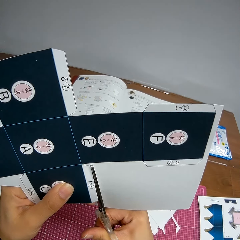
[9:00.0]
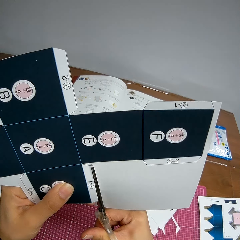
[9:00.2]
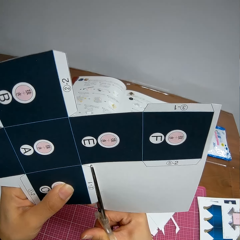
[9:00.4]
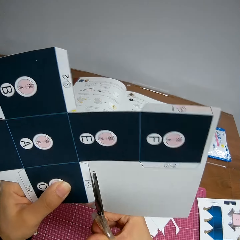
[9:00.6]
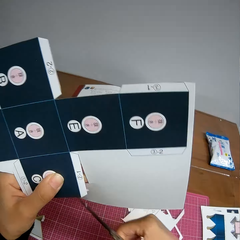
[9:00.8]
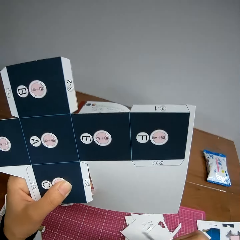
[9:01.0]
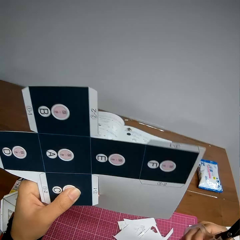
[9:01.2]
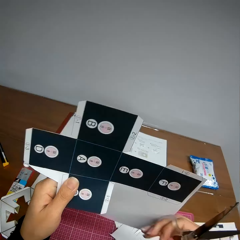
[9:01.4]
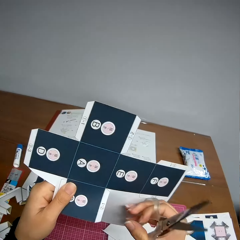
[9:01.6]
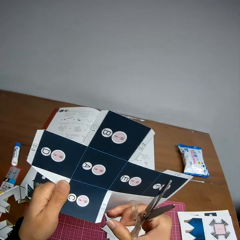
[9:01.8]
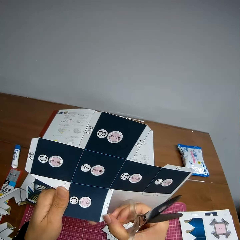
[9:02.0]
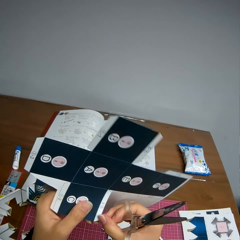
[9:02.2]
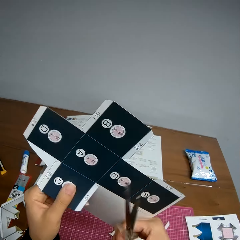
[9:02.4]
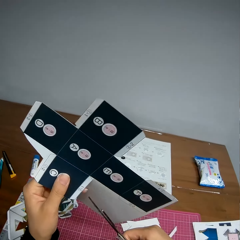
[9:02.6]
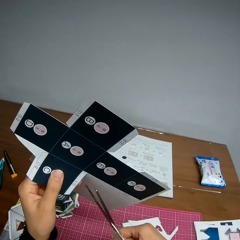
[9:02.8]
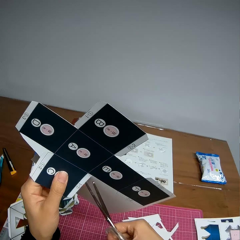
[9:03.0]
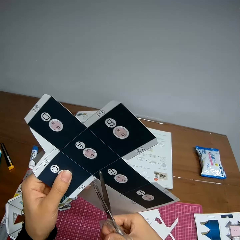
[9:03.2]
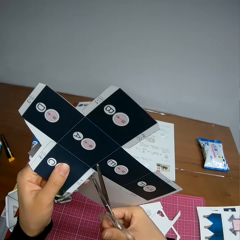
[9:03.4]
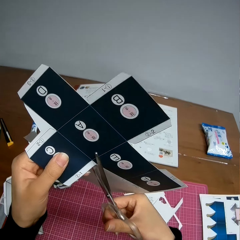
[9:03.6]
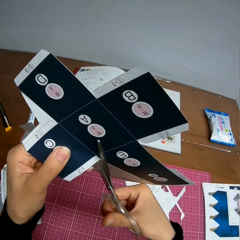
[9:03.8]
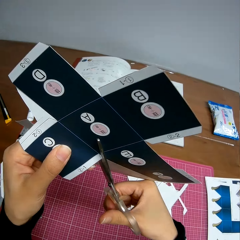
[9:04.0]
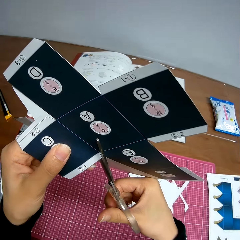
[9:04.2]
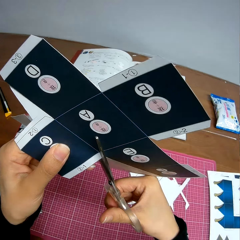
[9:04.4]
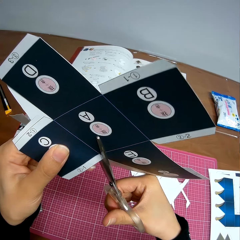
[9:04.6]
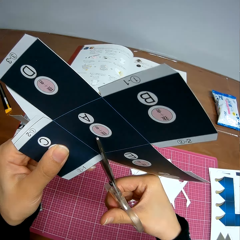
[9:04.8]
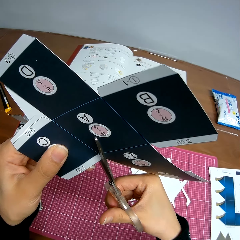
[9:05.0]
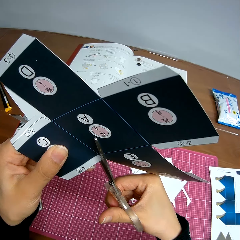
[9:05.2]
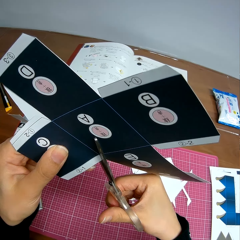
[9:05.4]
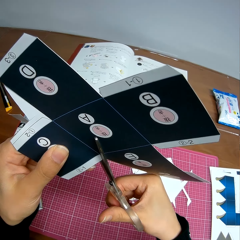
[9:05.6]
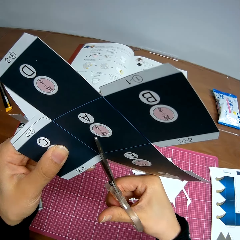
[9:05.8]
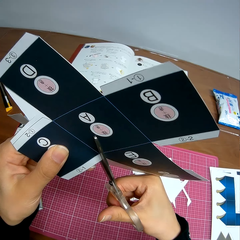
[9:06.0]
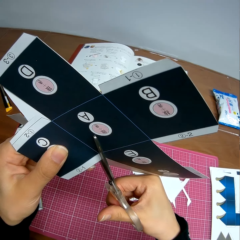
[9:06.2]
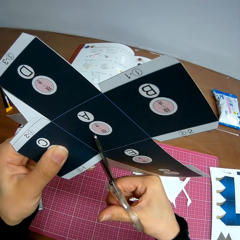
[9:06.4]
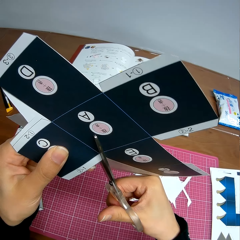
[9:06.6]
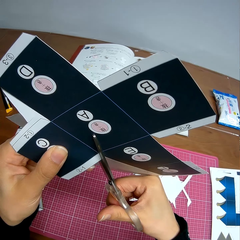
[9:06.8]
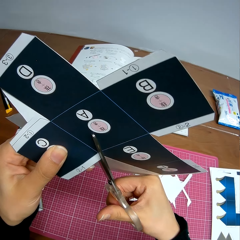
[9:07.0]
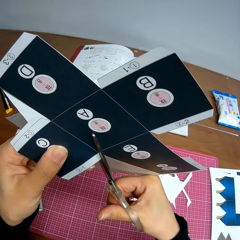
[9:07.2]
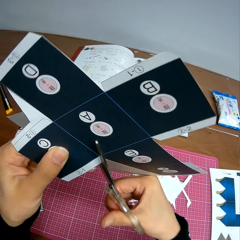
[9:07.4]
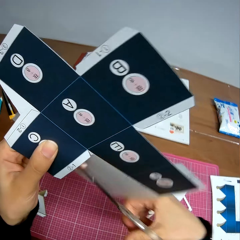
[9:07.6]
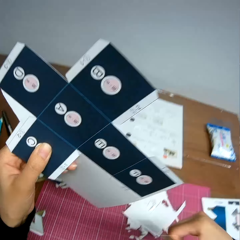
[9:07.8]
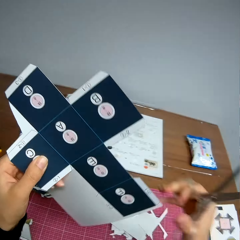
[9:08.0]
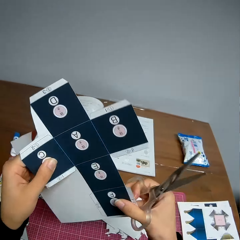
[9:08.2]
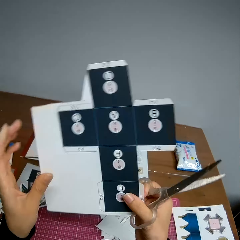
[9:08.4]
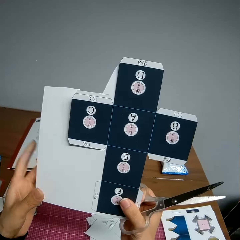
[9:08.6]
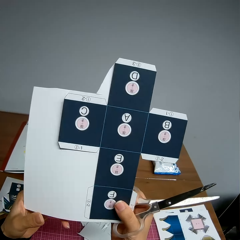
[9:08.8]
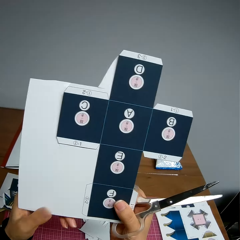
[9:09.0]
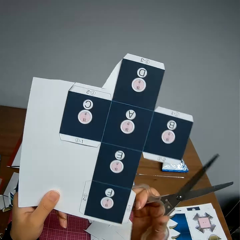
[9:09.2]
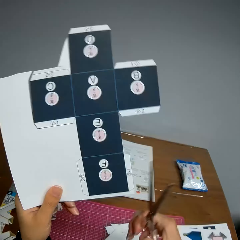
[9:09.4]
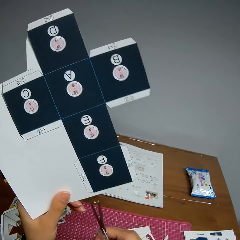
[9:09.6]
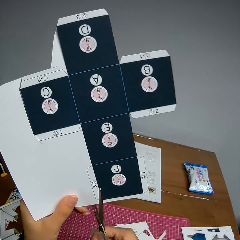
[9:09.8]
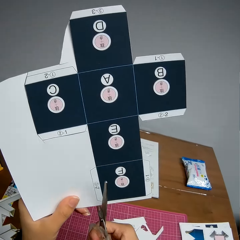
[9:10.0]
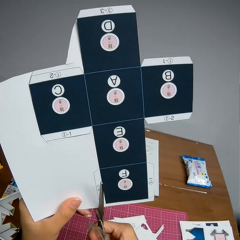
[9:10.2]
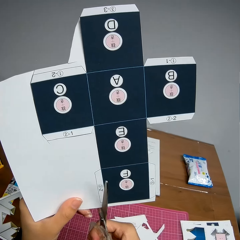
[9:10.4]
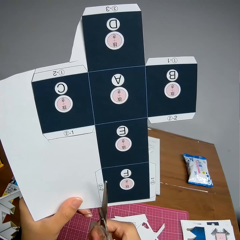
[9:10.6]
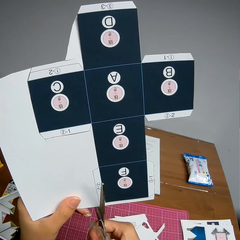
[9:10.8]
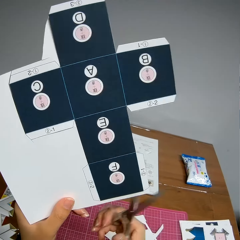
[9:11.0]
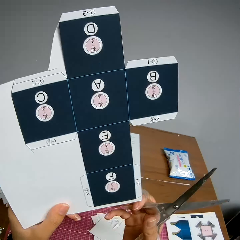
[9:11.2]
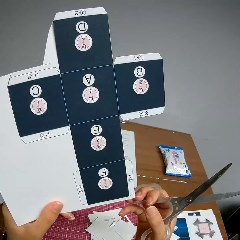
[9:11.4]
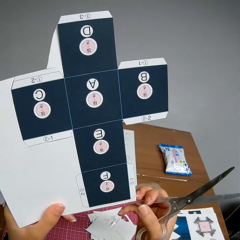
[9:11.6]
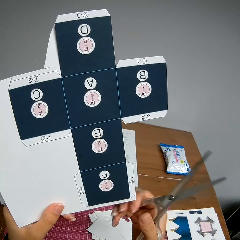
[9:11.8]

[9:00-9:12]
The camera wearer adjusts the paper in her hands. She rotates the paper model. She cuts the paper model using scissors. She rotates the paper model.

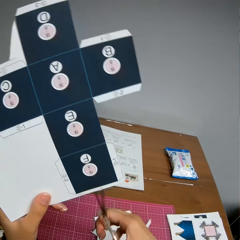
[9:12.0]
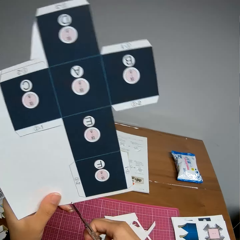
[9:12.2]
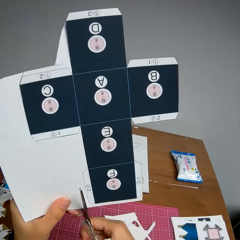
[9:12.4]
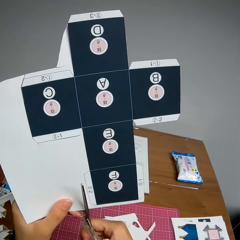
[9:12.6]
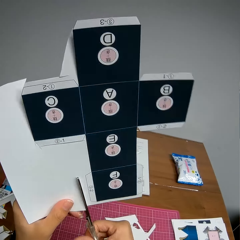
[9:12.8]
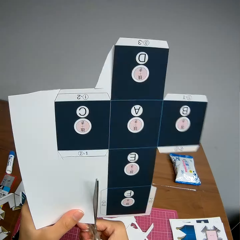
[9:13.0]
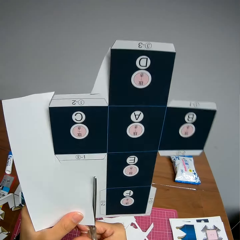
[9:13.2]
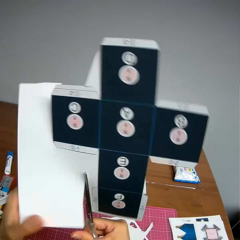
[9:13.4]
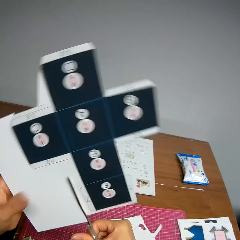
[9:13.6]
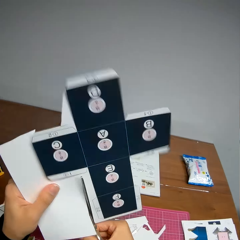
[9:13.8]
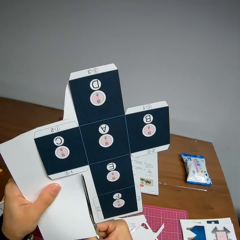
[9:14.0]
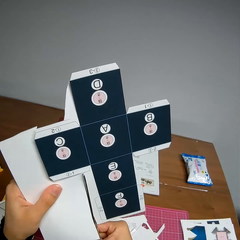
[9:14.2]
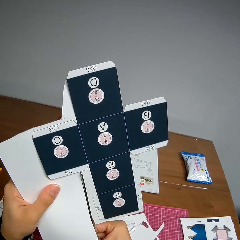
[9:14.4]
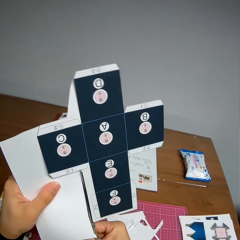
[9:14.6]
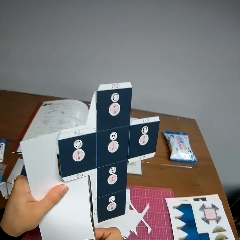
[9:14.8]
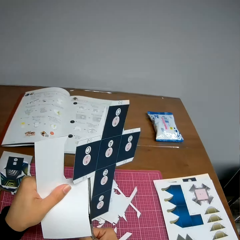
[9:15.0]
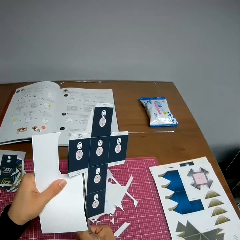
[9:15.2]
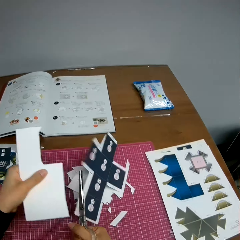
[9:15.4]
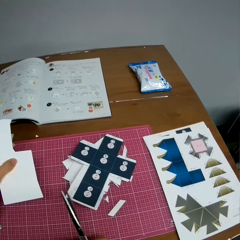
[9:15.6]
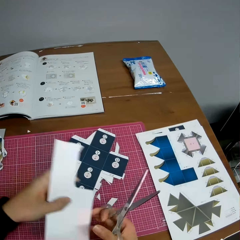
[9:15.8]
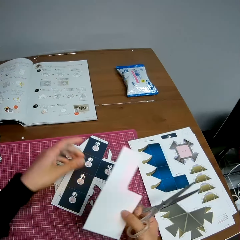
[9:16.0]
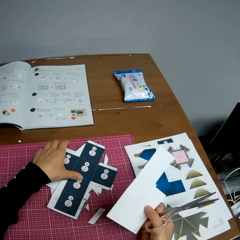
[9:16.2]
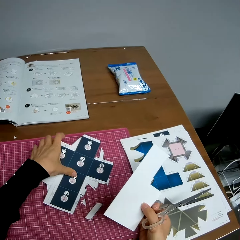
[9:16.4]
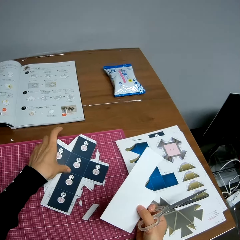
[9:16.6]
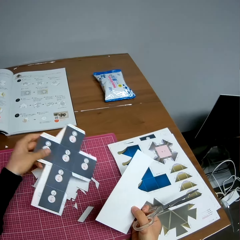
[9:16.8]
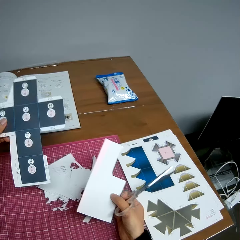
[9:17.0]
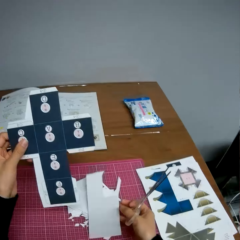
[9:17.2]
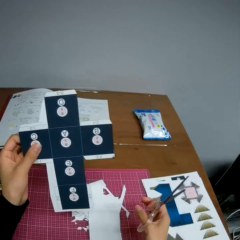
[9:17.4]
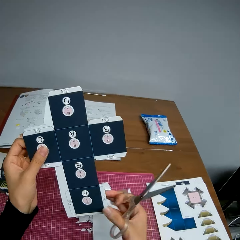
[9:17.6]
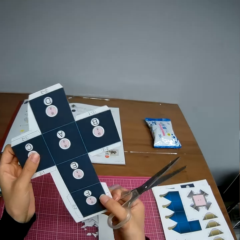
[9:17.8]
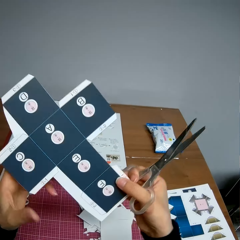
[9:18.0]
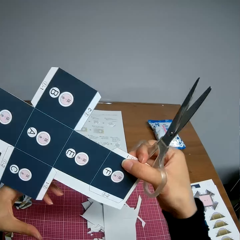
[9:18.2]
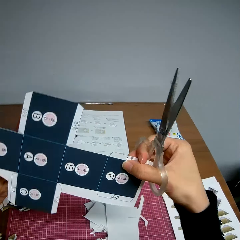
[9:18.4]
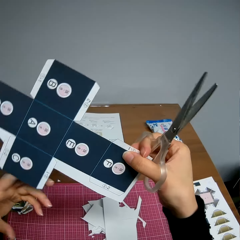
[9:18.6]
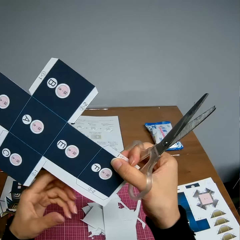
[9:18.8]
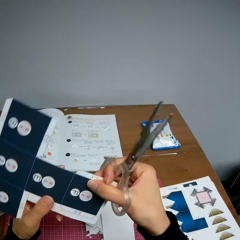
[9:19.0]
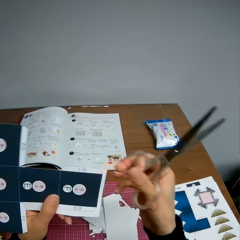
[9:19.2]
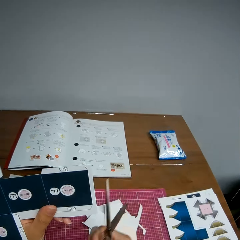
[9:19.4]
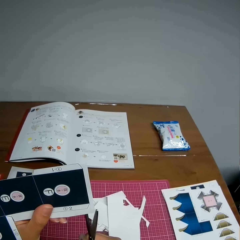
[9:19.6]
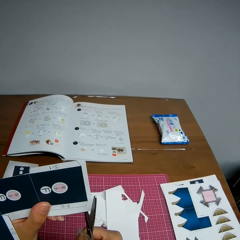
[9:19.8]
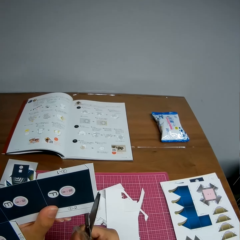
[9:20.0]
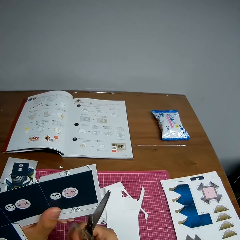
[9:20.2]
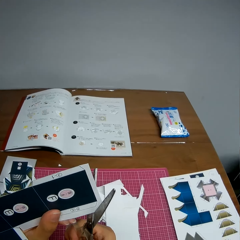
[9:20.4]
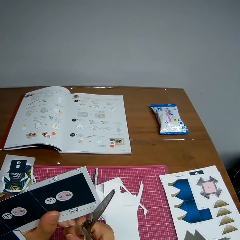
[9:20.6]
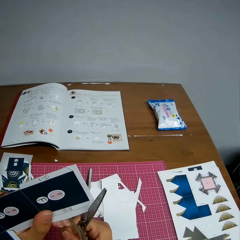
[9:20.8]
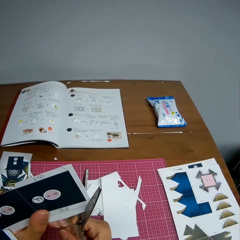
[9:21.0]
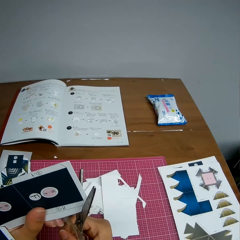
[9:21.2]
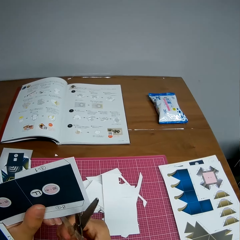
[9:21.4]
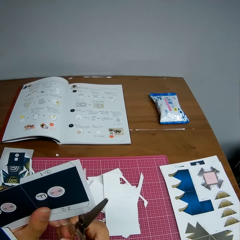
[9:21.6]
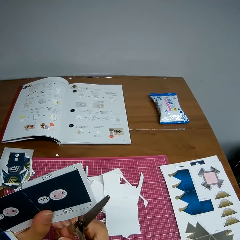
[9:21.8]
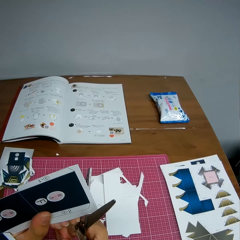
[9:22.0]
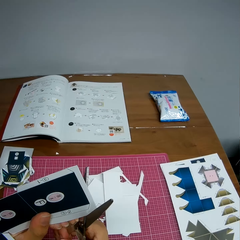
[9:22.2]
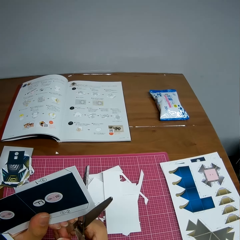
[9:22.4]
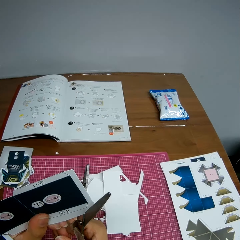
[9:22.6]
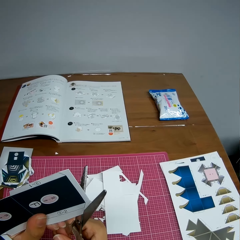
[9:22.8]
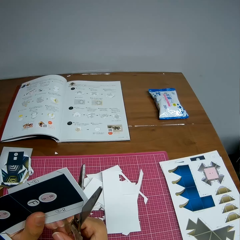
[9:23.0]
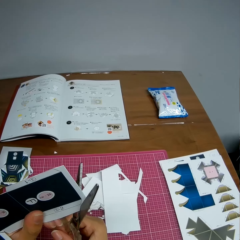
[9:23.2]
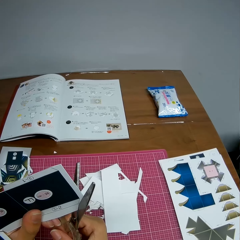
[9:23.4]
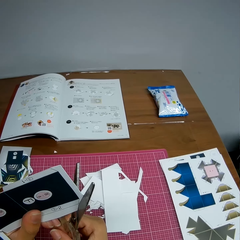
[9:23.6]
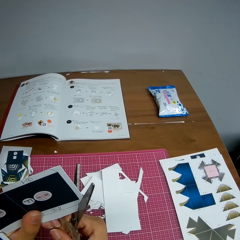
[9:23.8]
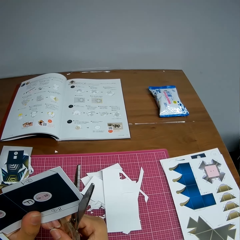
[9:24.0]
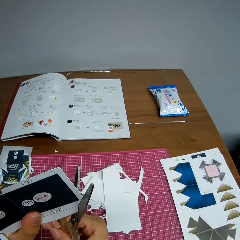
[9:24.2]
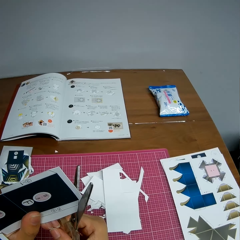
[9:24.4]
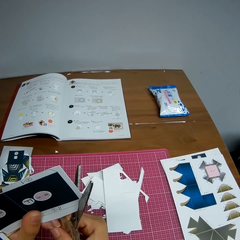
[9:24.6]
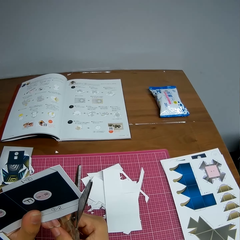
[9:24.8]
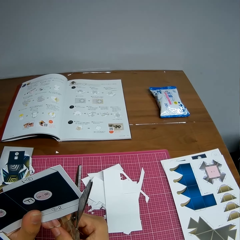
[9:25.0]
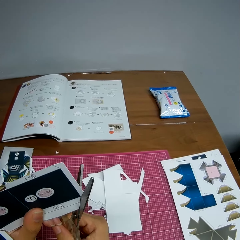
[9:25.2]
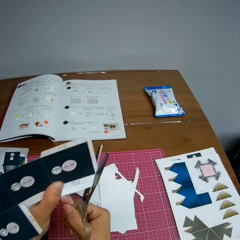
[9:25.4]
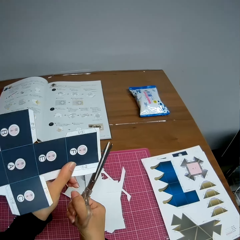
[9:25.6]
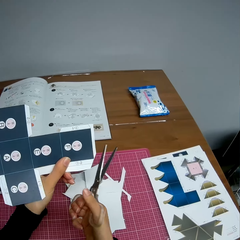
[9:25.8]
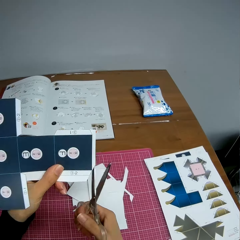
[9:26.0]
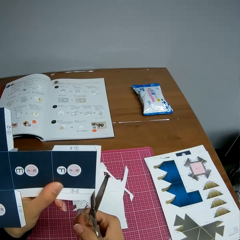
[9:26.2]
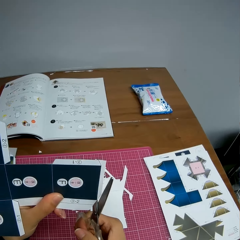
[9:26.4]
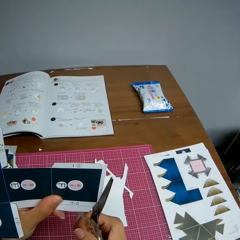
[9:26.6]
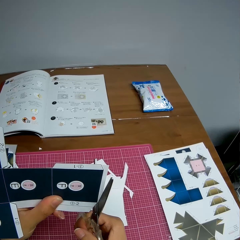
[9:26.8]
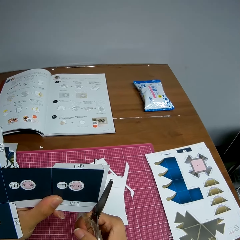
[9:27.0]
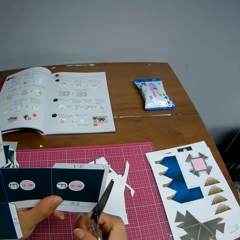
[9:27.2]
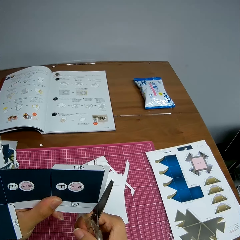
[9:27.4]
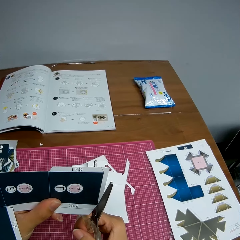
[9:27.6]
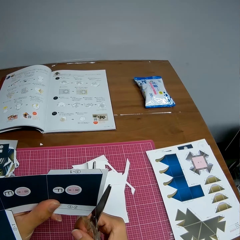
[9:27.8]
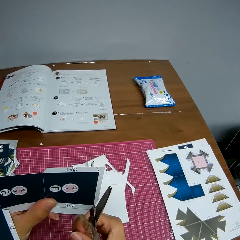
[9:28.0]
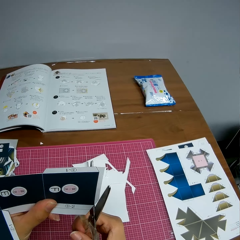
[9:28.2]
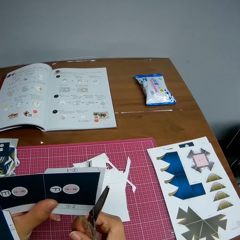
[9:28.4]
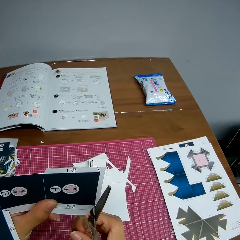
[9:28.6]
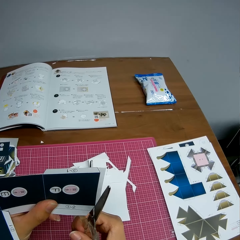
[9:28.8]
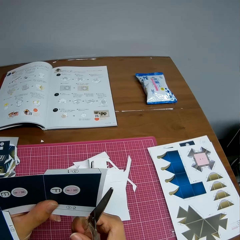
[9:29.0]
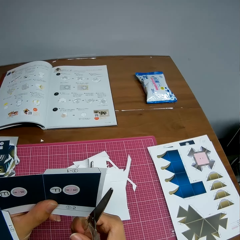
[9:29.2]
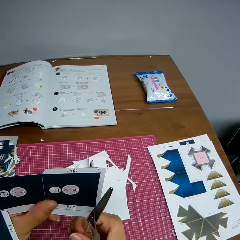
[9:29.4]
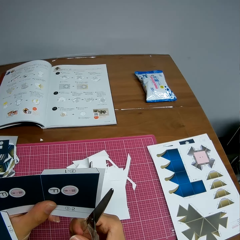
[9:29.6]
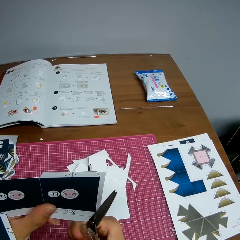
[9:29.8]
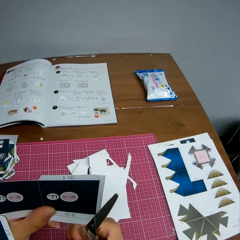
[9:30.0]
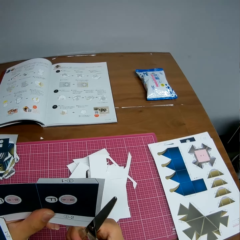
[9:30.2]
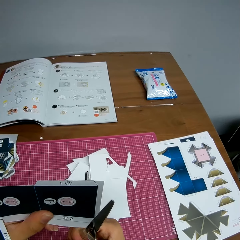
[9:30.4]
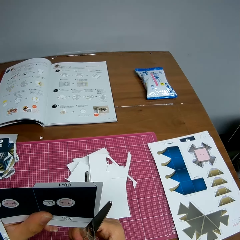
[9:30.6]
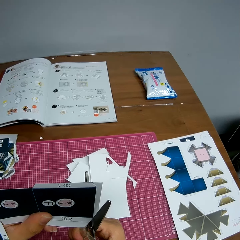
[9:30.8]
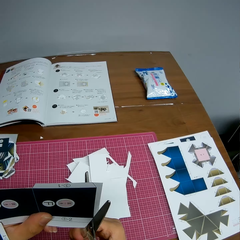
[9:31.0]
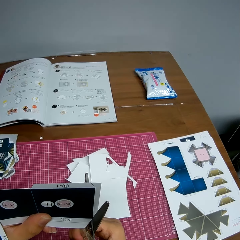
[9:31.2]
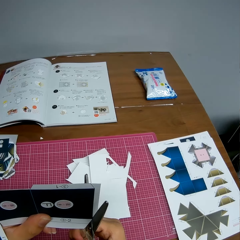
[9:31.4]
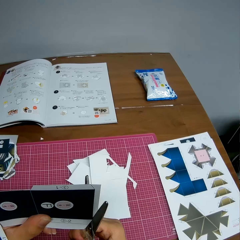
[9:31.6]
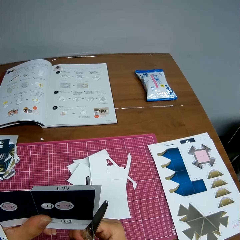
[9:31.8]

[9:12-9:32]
The camera wearer continues cutting the paper with the scissors. She drops the cardboard craft on the cutting mat. She passes the piece of the paper from the left hand to the right hand. She picks the cardboard craft from the cutting mat and puts the cardboard craft on the cutting mat. She drops the piece of paper in her right hand on the table. She rotates the cardboard craft. She adjusts the paper in her hands. She continues cutting the paper with the scissors. She drops a piece of the cardboard craft on the cutting mat. She cuts the cardboard craft with scissors.
